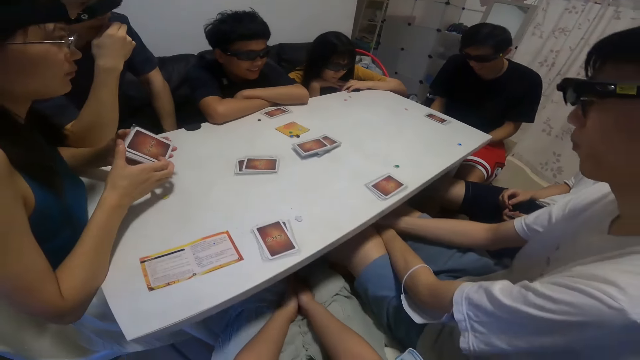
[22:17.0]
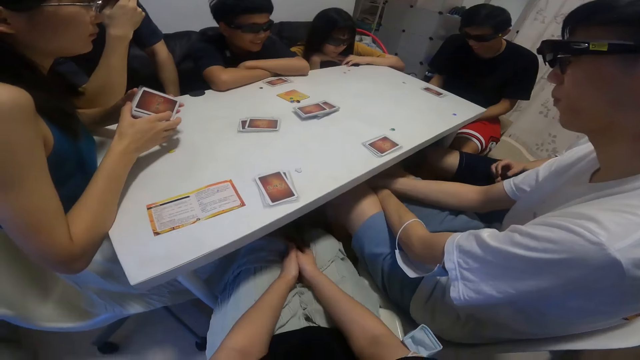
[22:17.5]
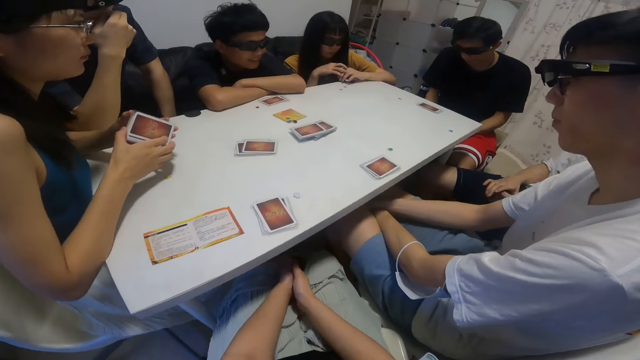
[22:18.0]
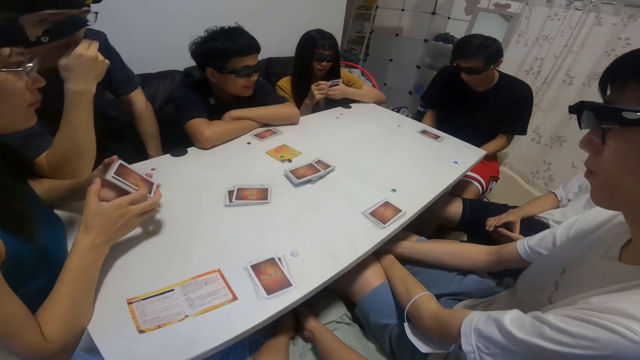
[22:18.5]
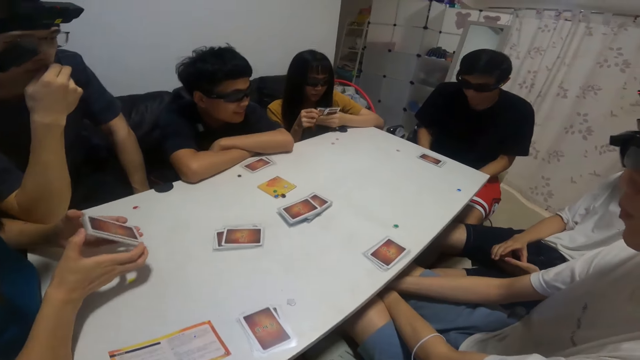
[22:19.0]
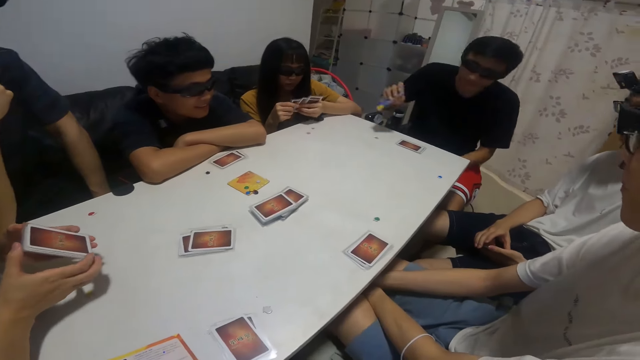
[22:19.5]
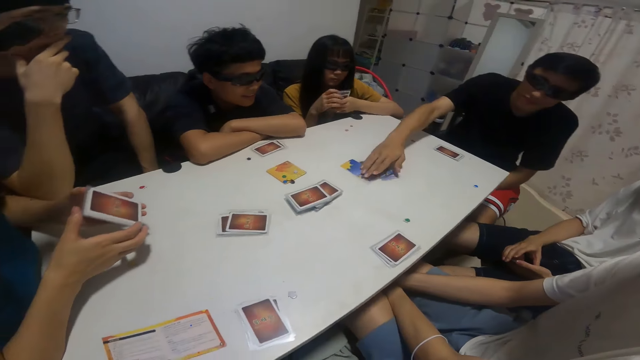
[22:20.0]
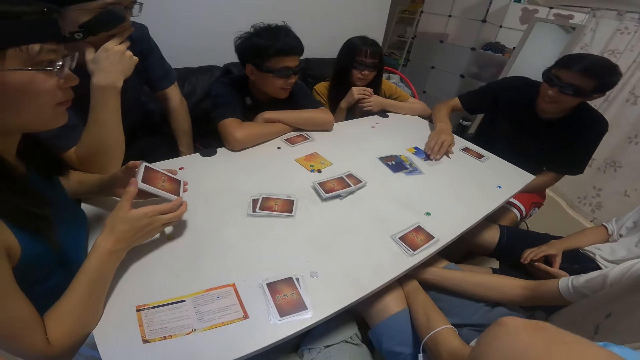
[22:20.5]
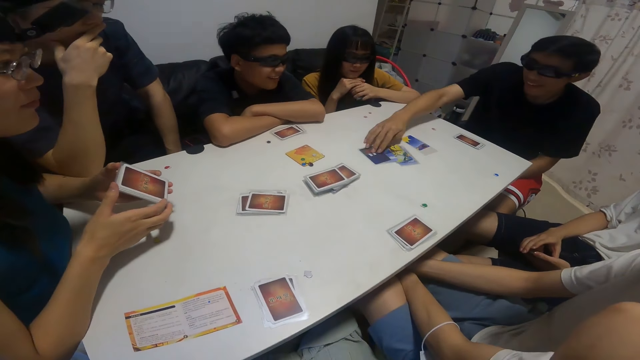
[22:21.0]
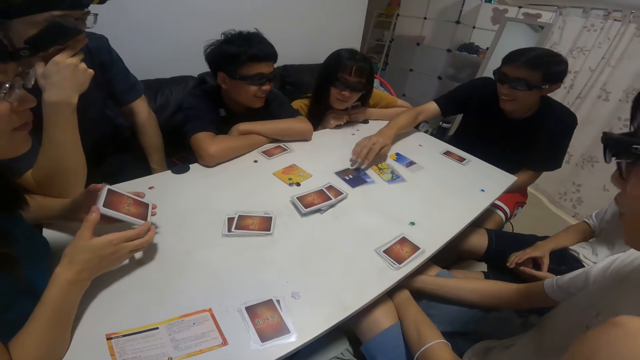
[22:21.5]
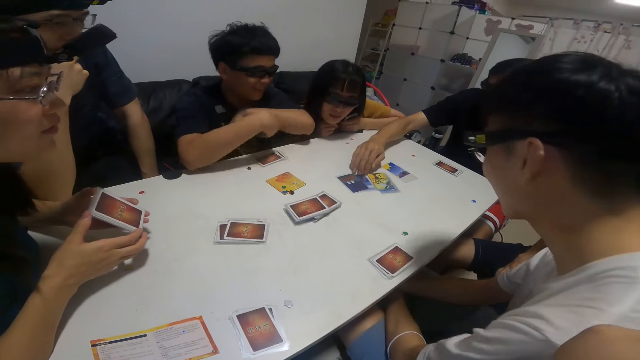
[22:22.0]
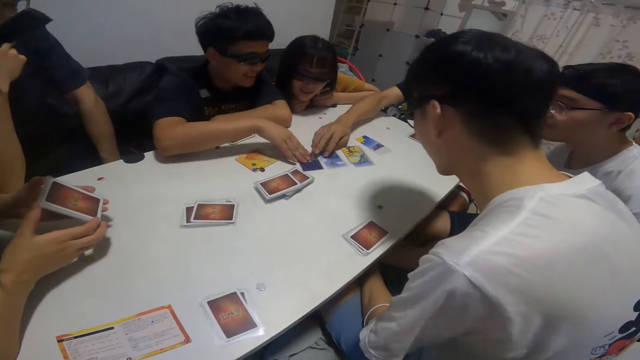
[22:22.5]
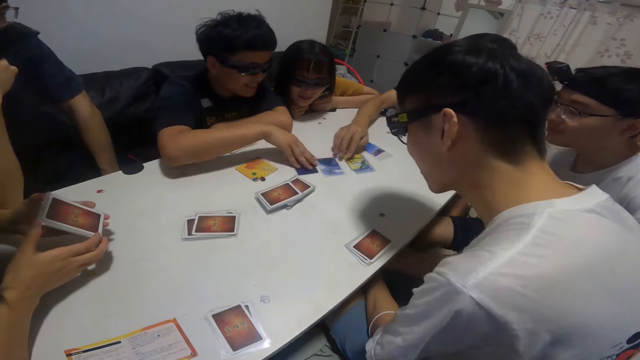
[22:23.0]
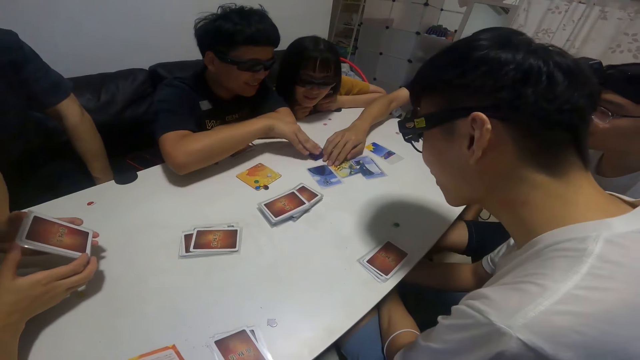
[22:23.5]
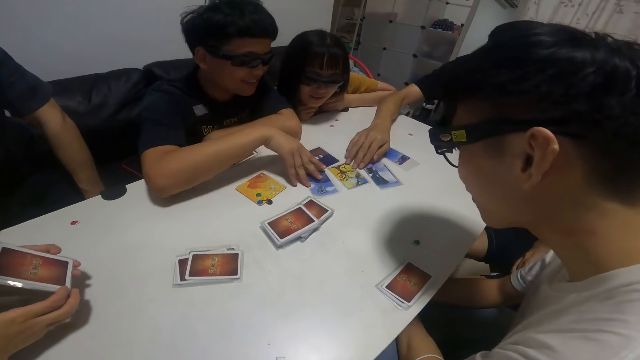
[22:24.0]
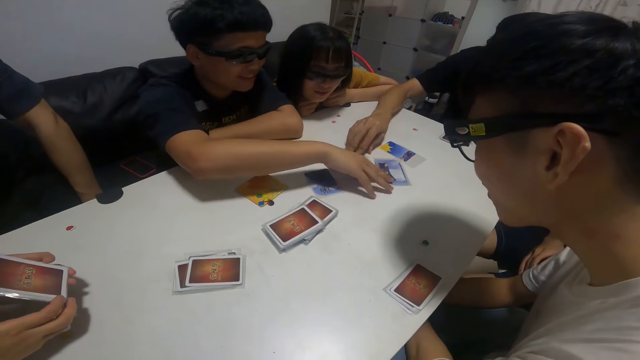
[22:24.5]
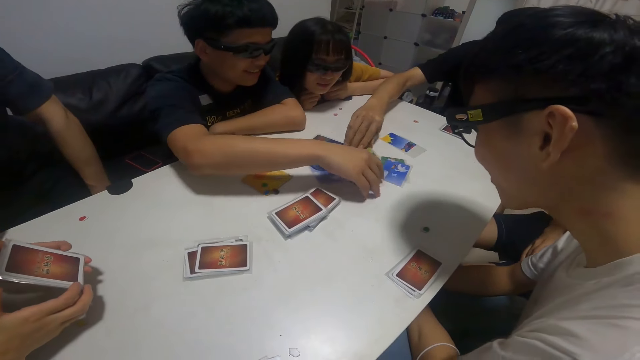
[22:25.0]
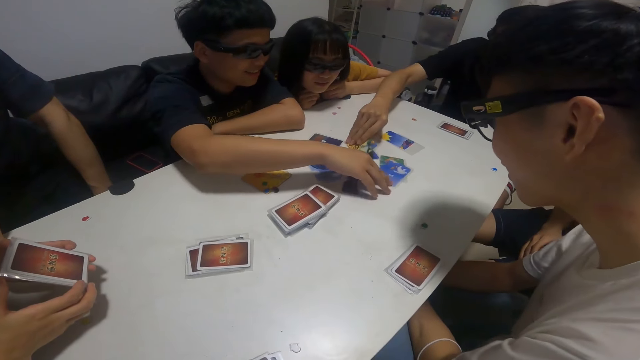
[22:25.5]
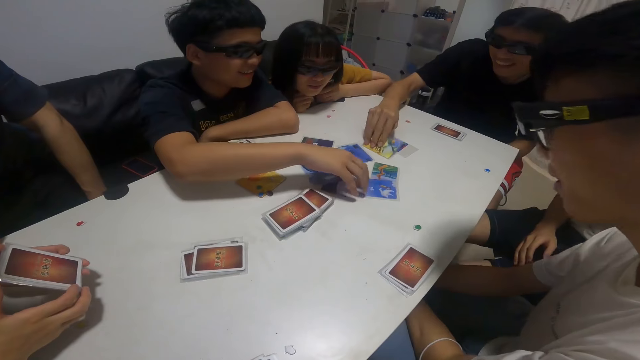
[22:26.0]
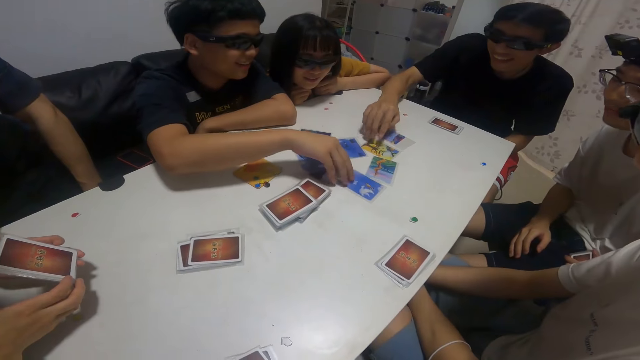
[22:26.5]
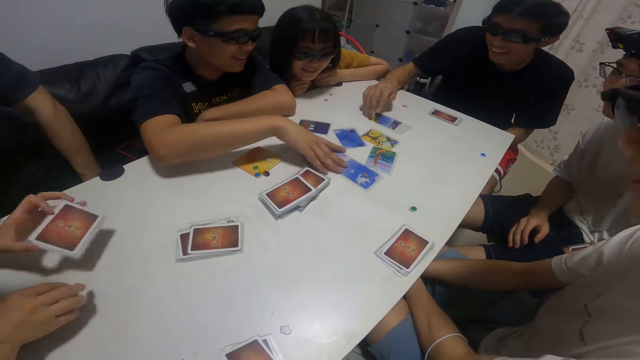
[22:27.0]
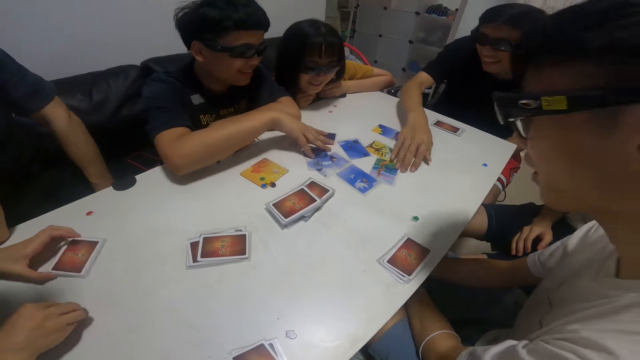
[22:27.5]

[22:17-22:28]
The man sorts cards on the table with his right hand. The boy places his left hand on the cards on the table.

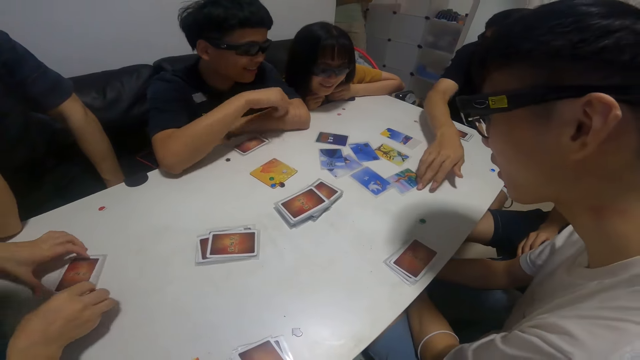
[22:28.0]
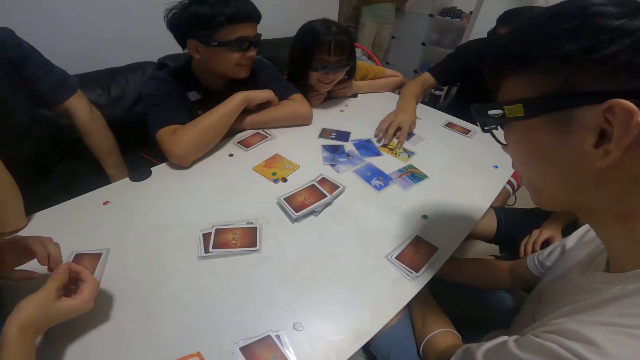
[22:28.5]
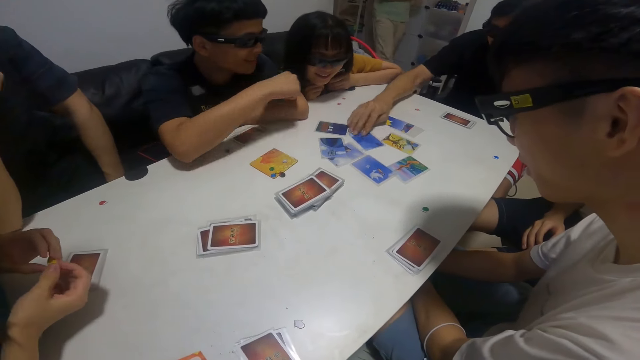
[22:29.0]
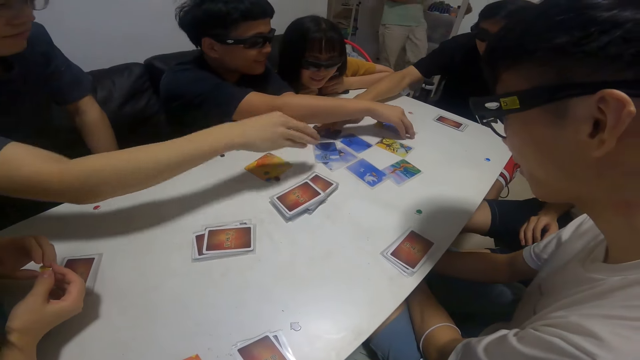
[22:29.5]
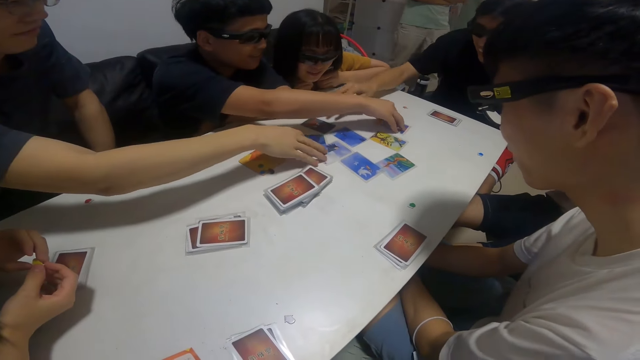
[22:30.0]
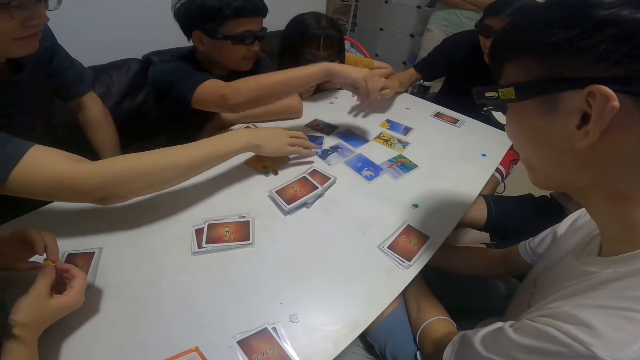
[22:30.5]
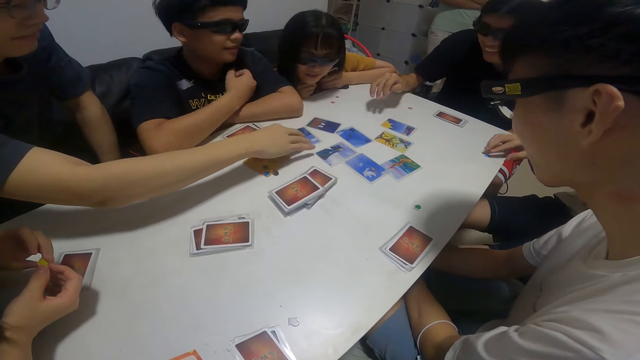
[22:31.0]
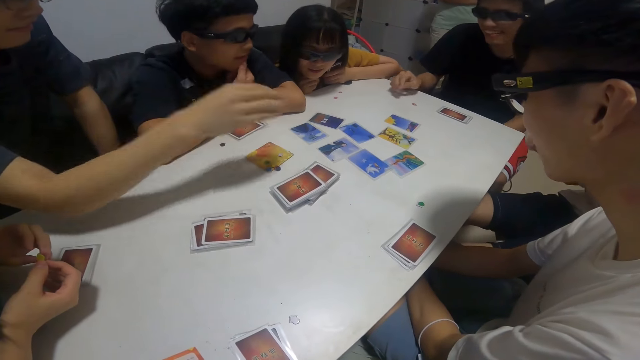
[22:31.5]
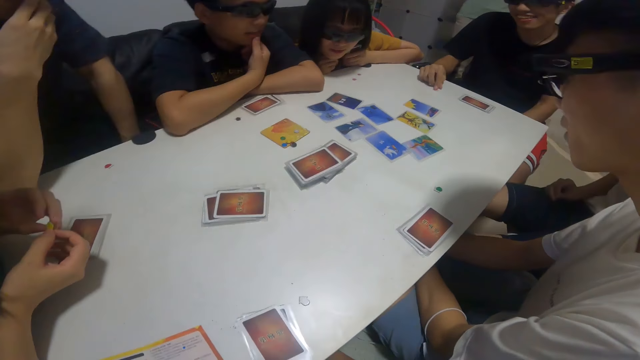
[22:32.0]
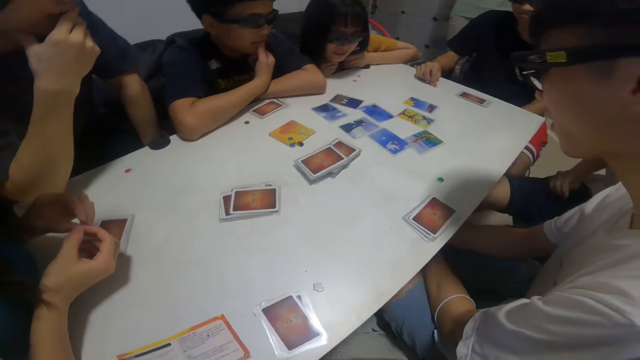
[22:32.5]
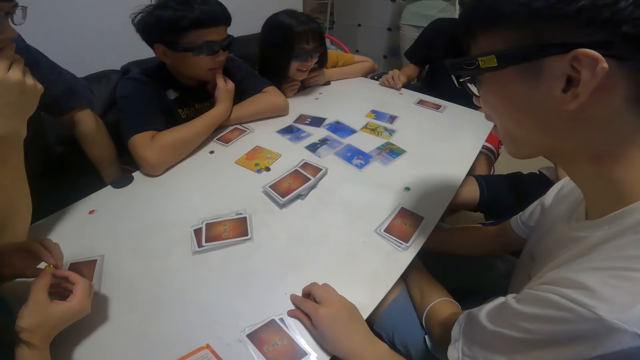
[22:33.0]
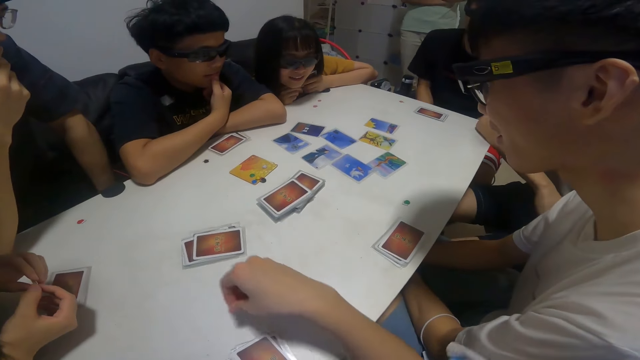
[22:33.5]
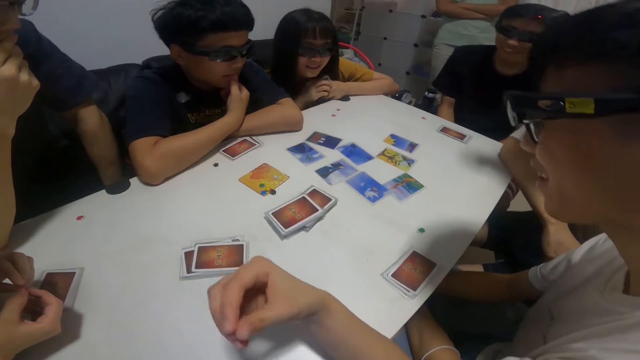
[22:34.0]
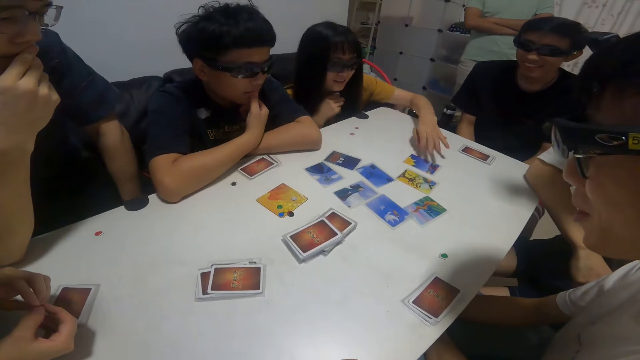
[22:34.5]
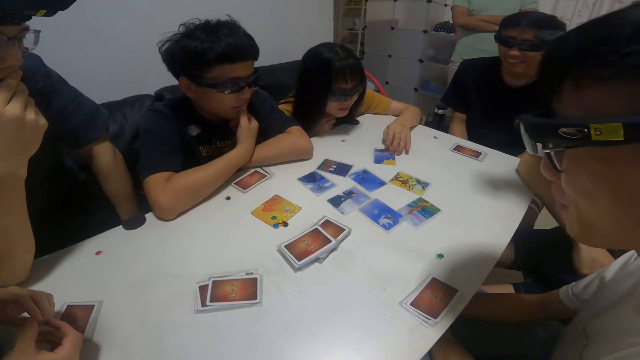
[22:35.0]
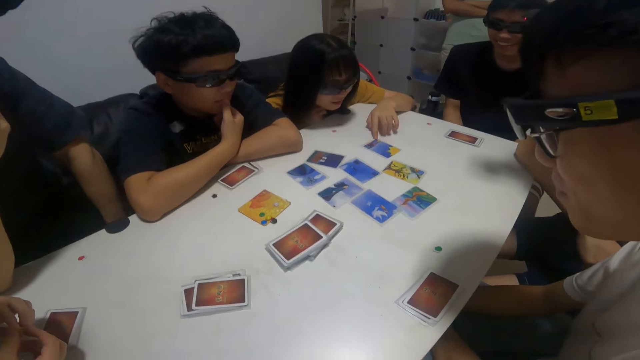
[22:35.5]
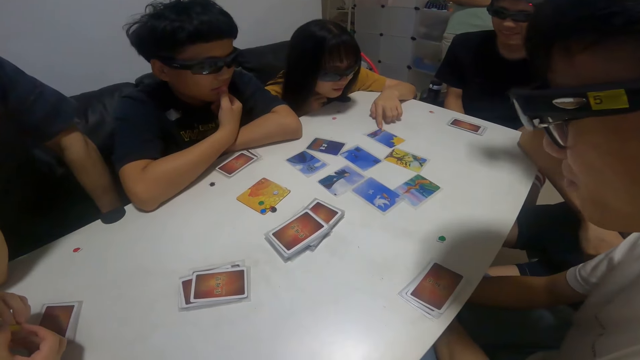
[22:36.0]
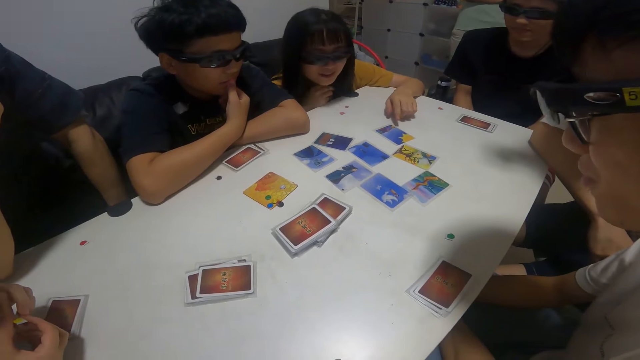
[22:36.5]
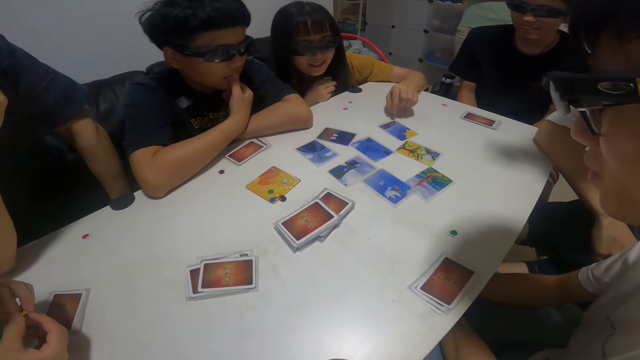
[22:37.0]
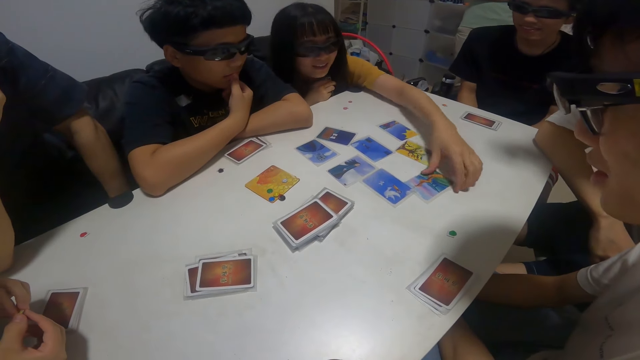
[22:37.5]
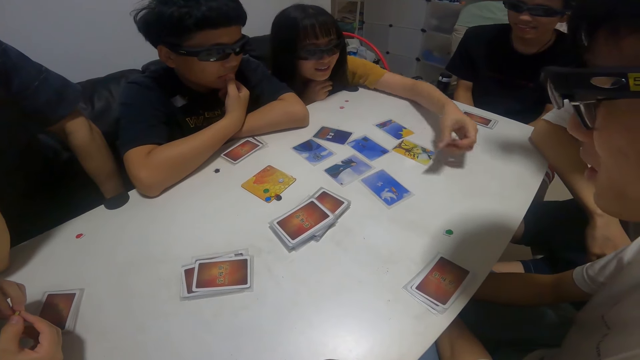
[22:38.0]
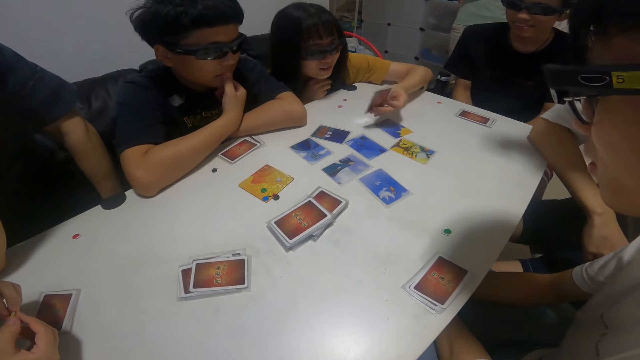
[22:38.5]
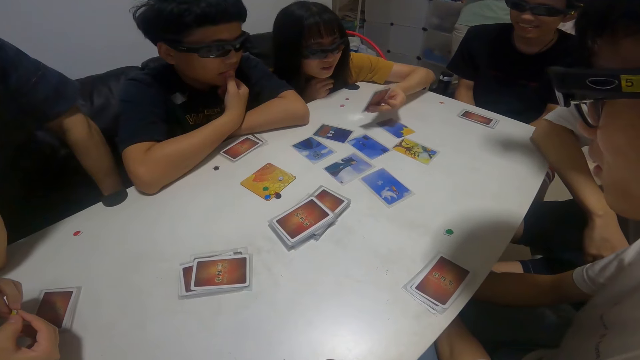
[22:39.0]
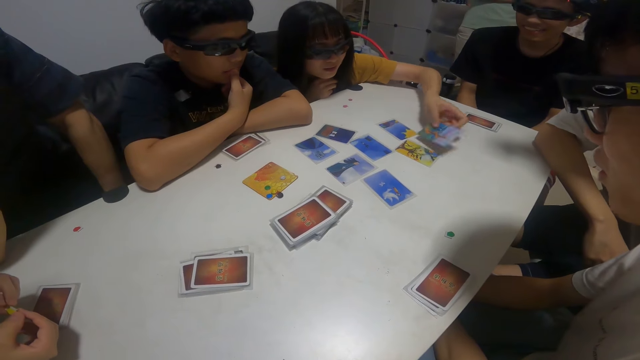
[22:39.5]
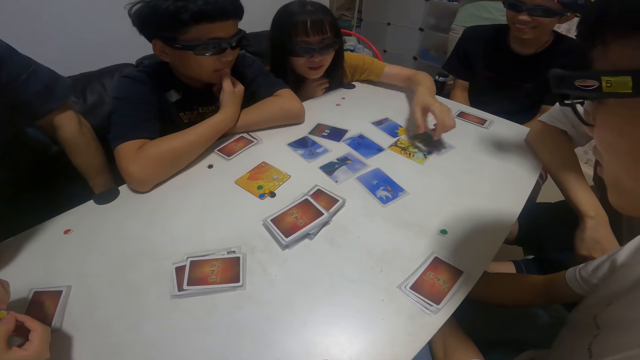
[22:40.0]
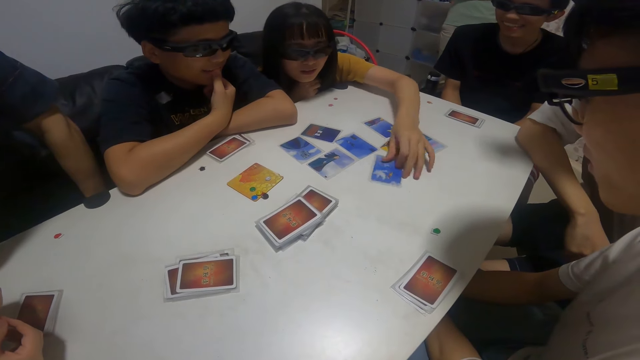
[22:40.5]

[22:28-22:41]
The man places his left hand on the cards on the table. The girl places her left hand on the card on the table. She picks up the card from the table with her left hand and sorts some cards on the table with her left hand.
